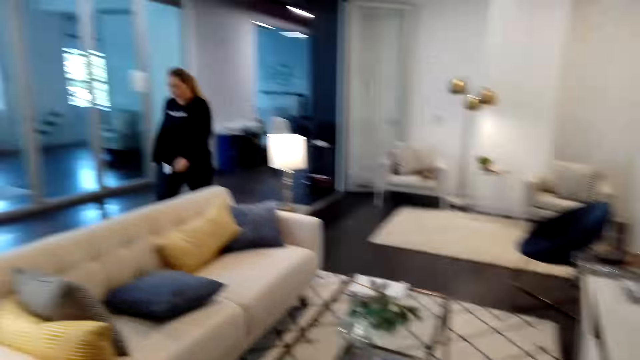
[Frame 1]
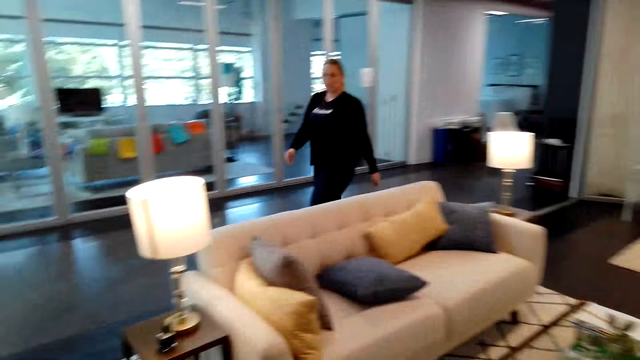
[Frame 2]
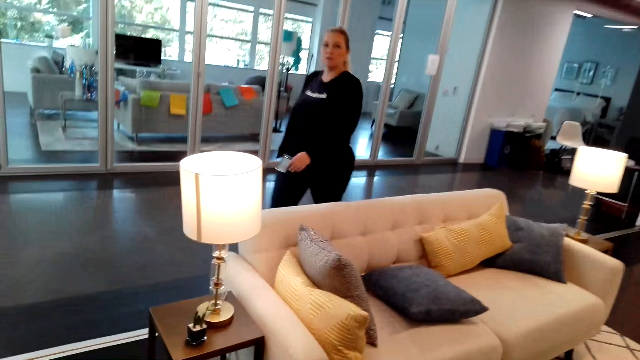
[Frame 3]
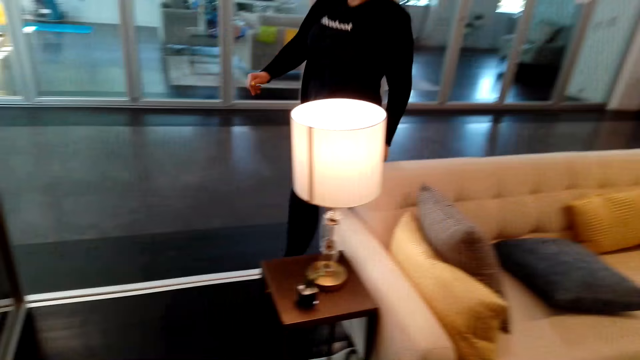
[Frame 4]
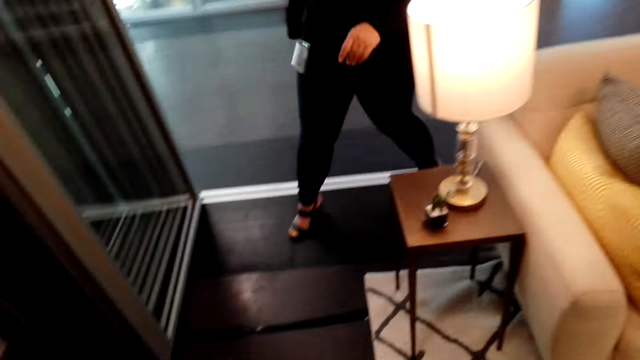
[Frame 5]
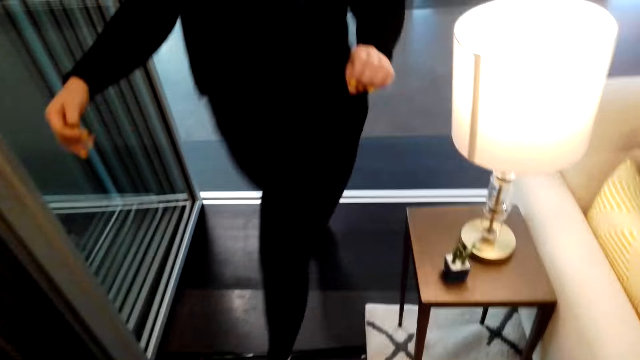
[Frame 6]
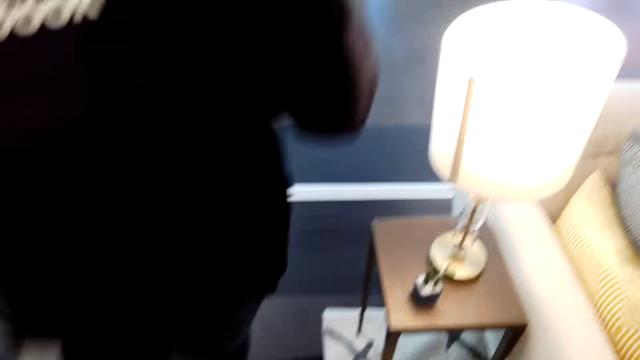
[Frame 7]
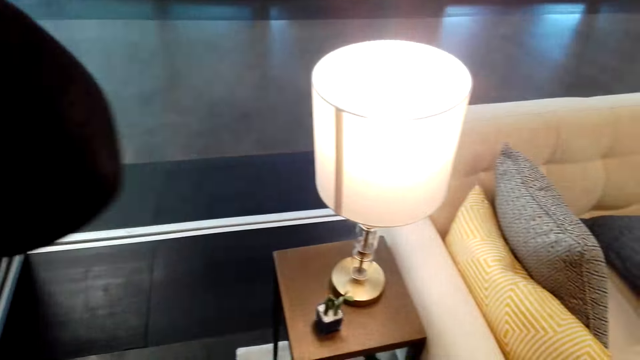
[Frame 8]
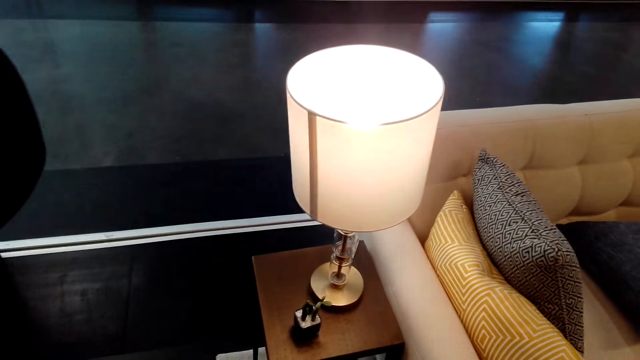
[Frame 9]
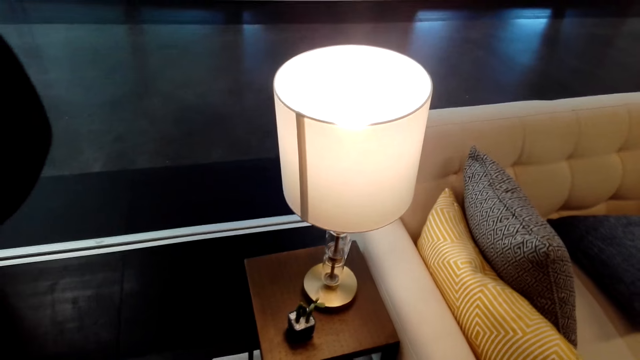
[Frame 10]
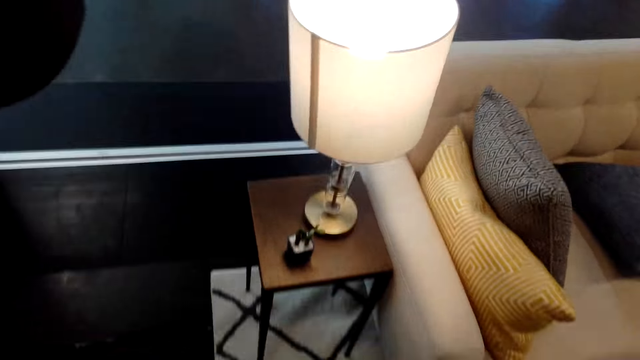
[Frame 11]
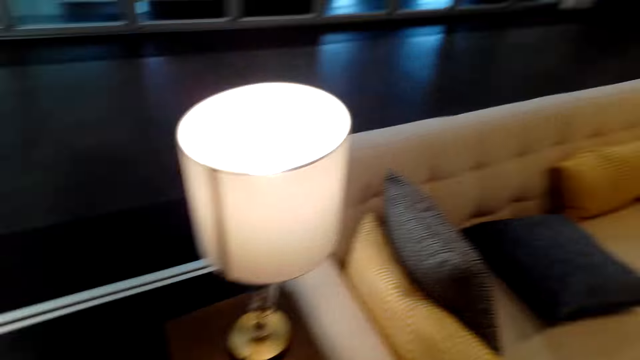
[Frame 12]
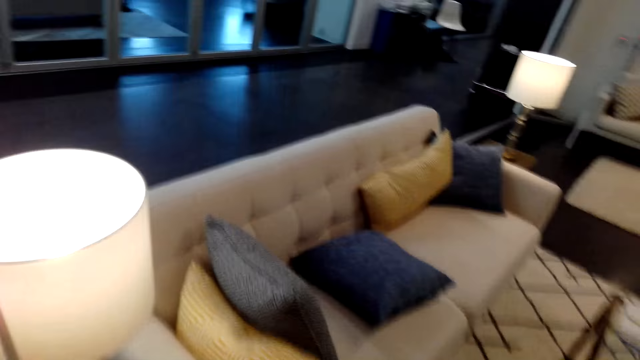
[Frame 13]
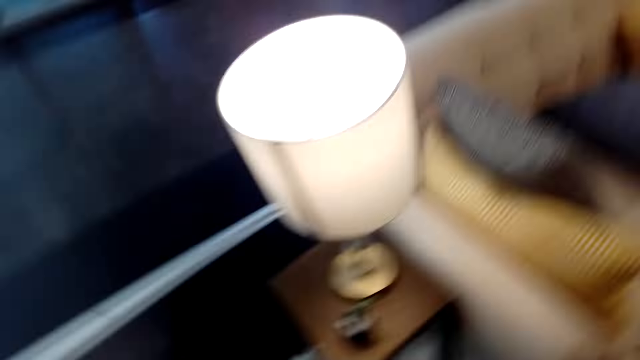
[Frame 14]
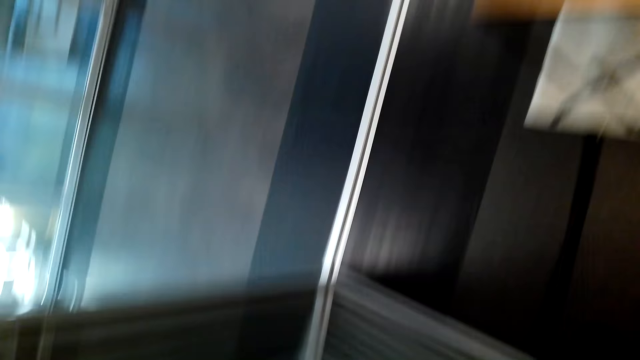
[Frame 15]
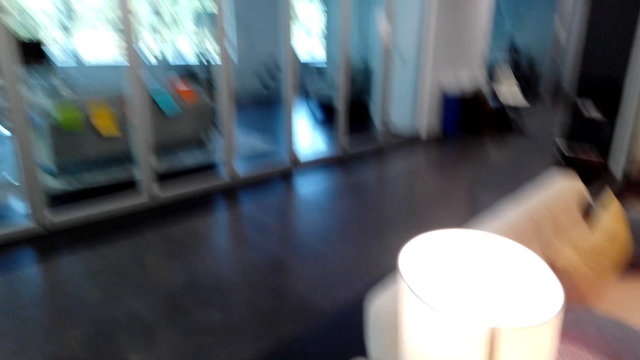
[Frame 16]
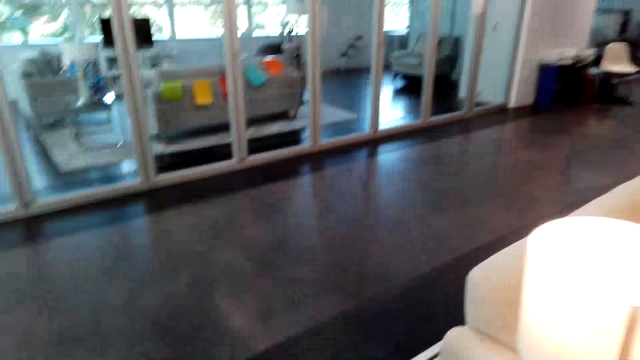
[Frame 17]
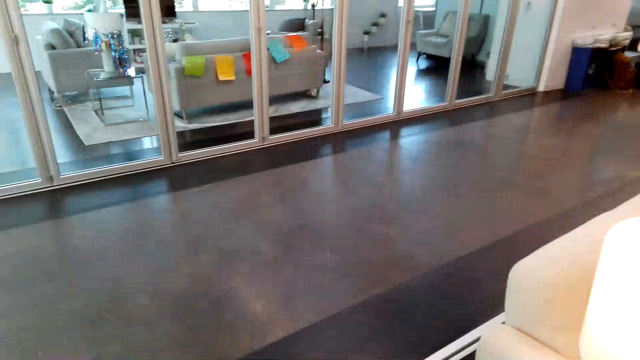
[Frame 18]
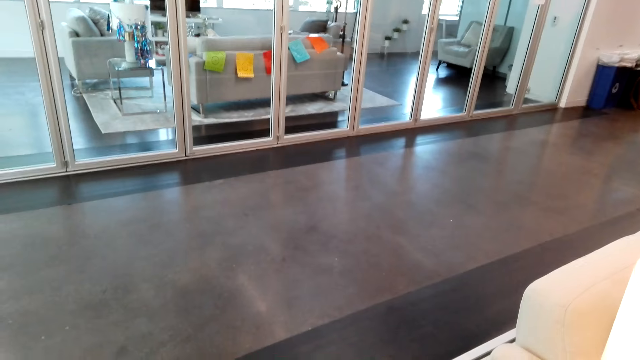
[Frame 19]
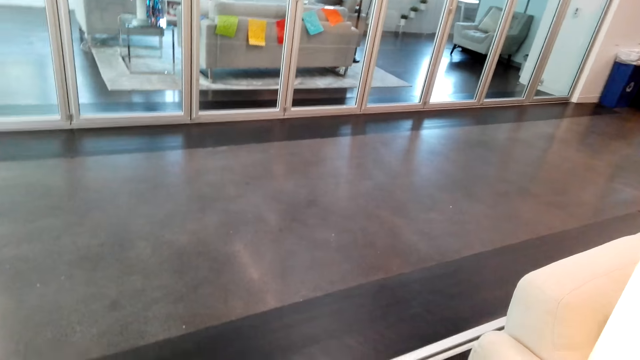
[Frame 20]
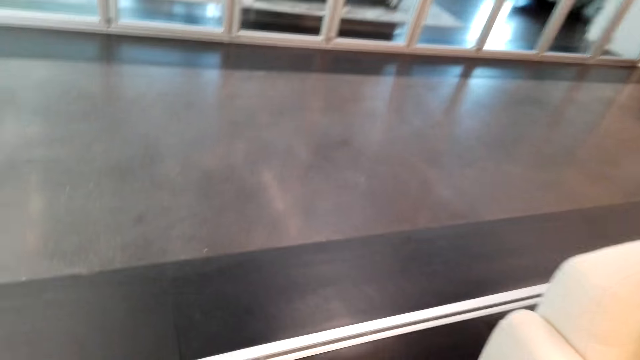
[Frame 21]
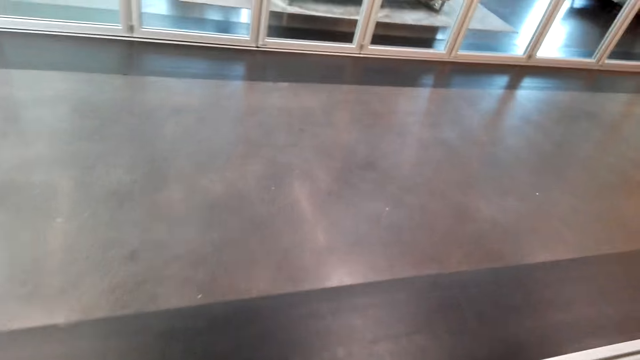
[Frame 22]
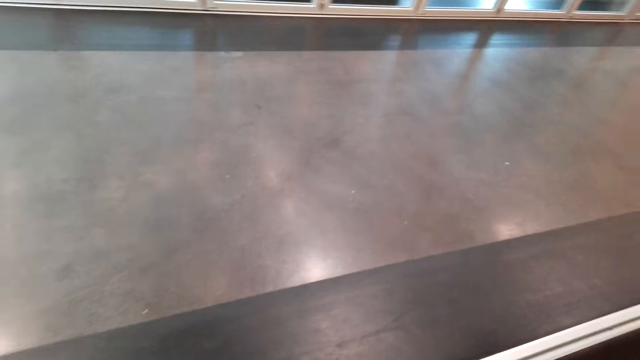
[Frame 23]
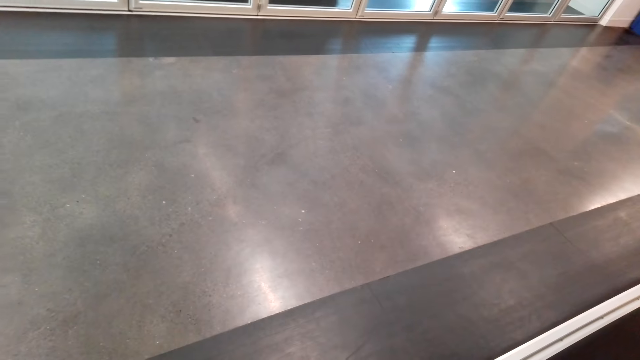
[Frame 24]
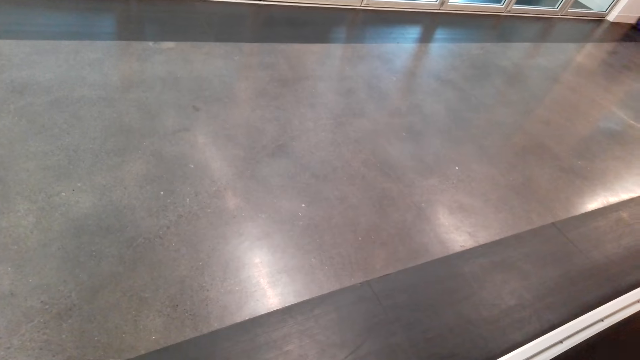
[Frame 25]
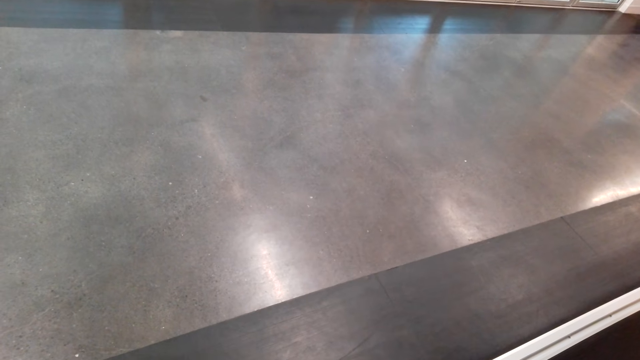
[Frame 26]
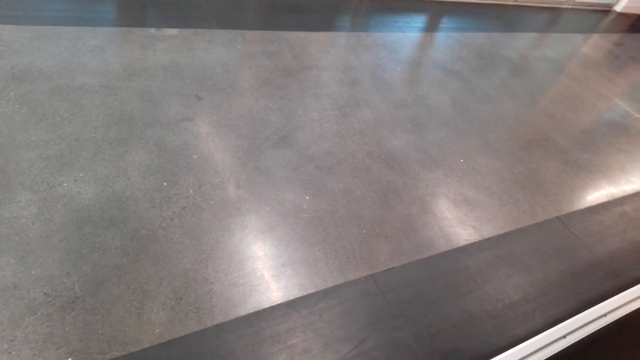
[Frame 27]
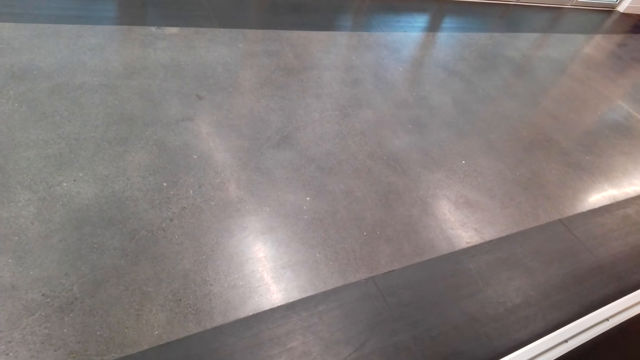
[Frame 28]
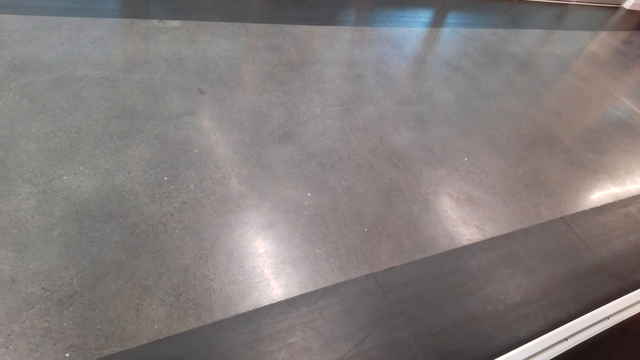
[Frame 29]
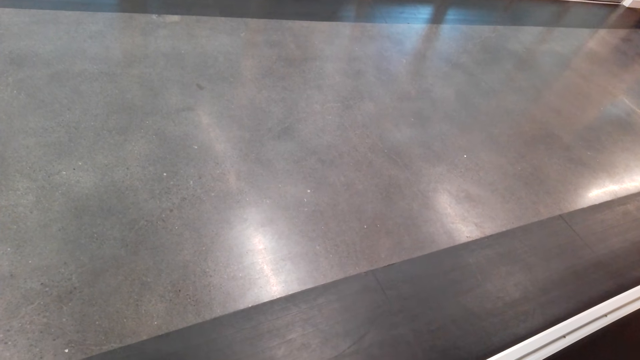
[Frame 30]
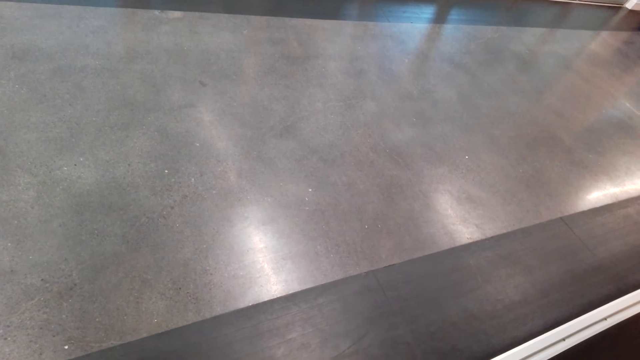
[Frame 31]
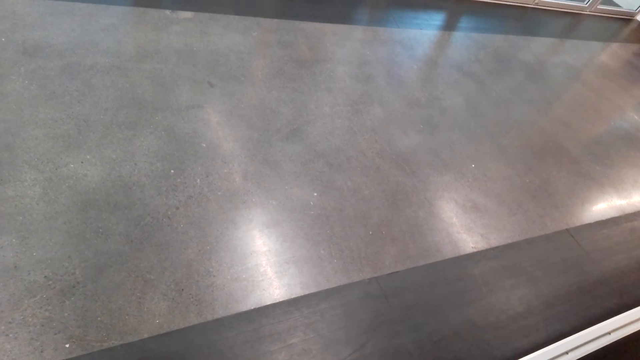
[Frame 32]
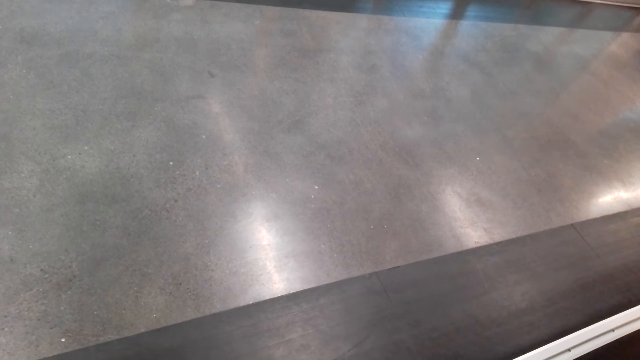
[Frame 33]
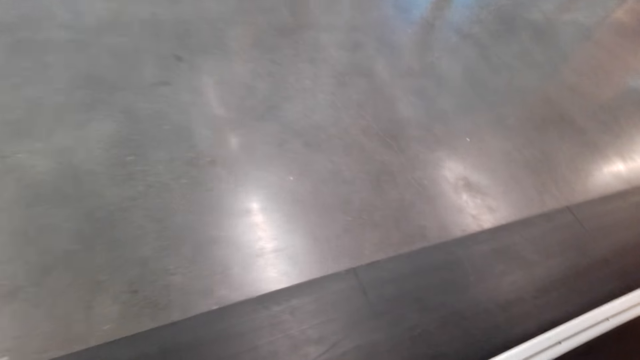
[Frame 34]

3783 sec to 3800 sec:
The camera wearer interacts with a woman. The woman walks in the house. The camera wearer touches their camera. They stand in the house.
